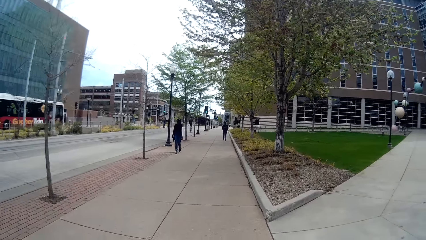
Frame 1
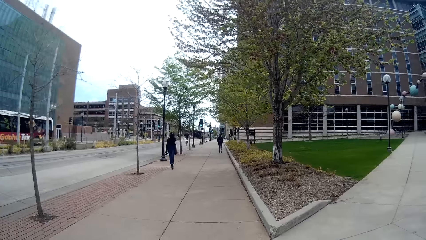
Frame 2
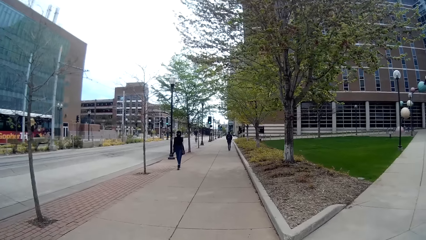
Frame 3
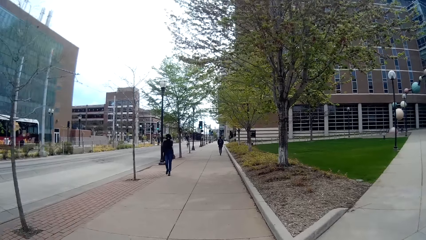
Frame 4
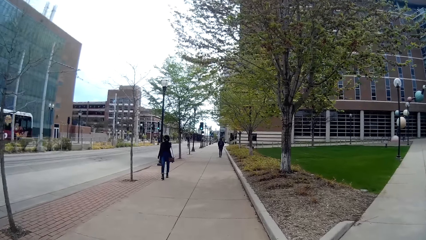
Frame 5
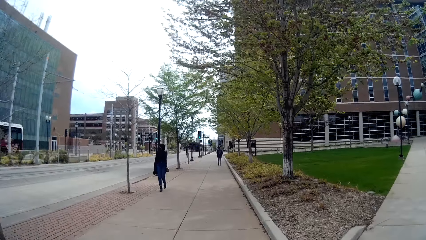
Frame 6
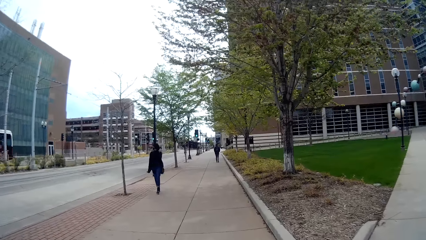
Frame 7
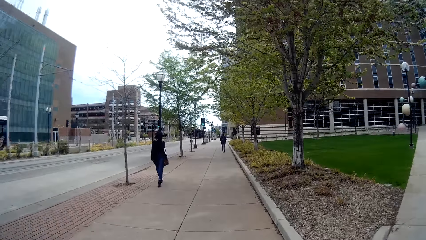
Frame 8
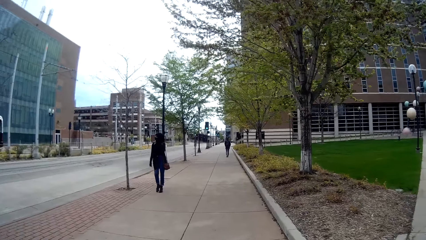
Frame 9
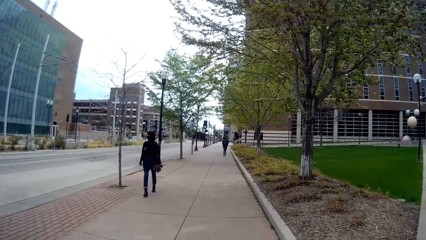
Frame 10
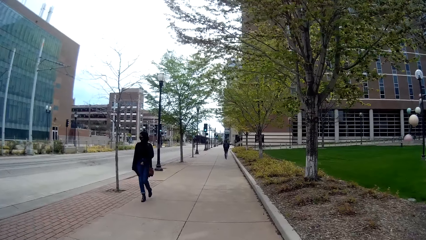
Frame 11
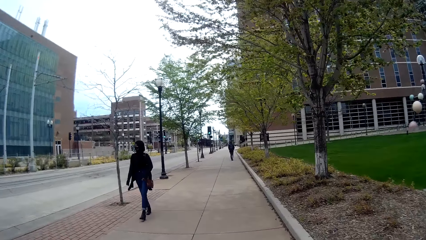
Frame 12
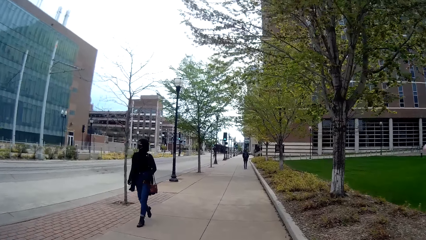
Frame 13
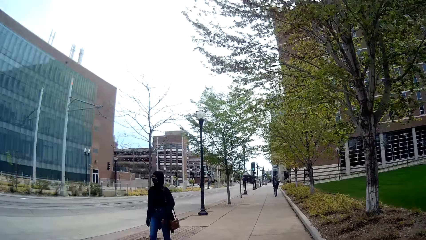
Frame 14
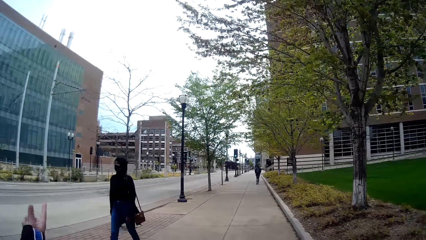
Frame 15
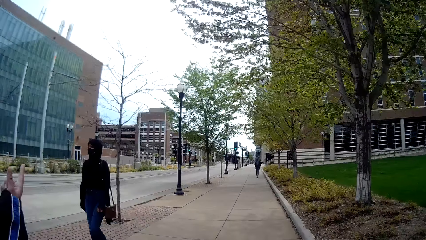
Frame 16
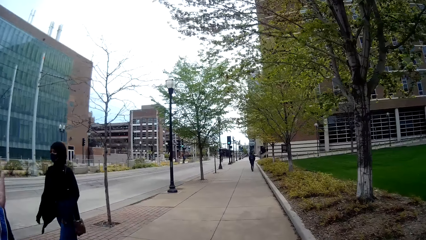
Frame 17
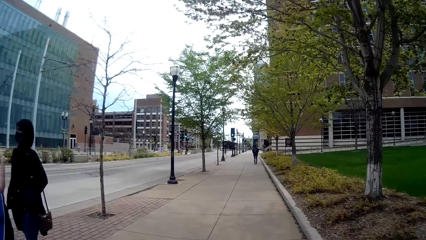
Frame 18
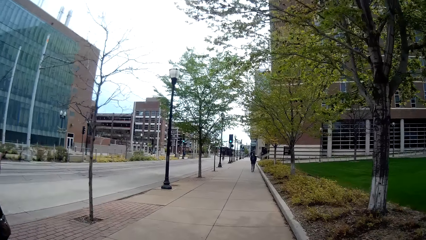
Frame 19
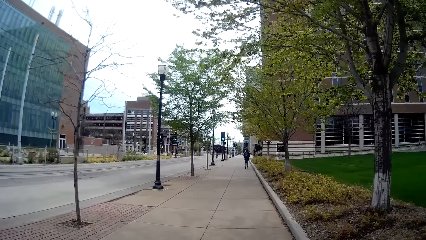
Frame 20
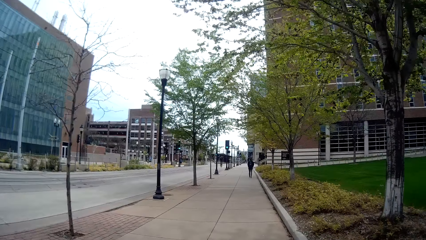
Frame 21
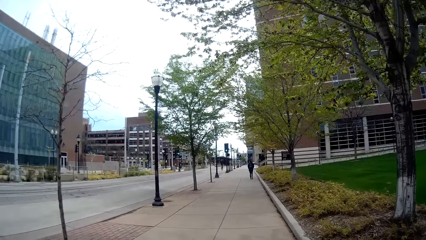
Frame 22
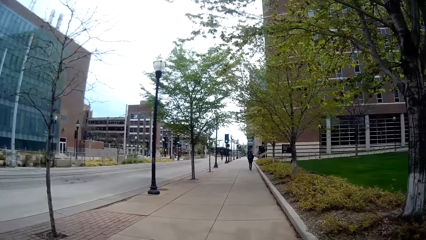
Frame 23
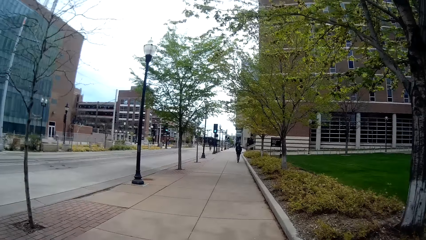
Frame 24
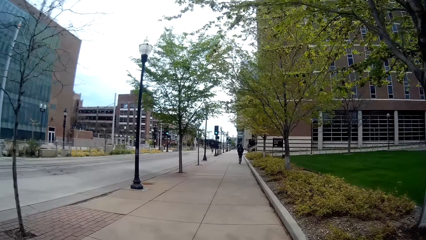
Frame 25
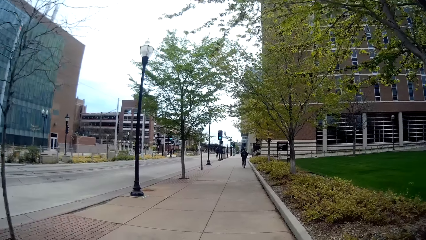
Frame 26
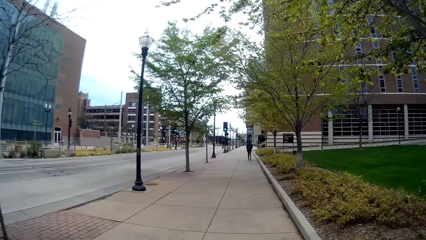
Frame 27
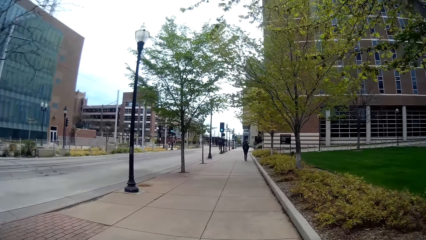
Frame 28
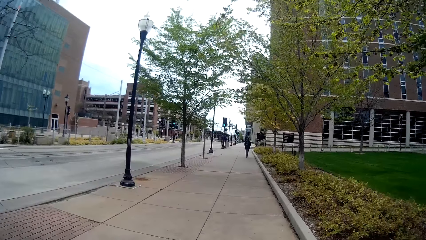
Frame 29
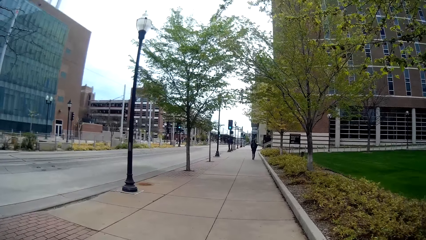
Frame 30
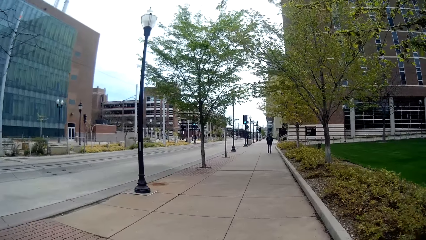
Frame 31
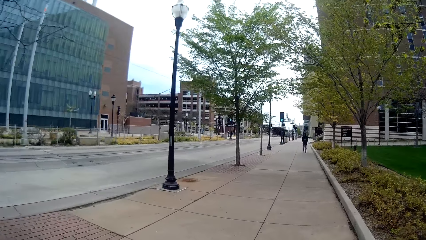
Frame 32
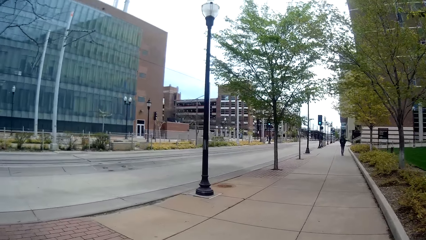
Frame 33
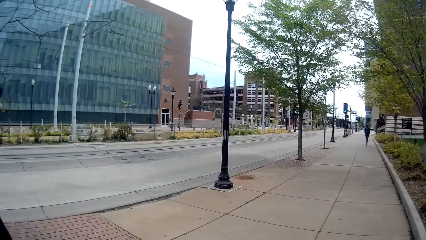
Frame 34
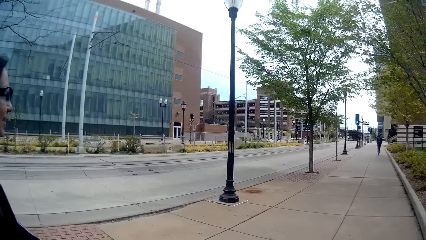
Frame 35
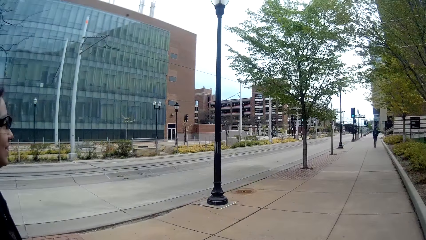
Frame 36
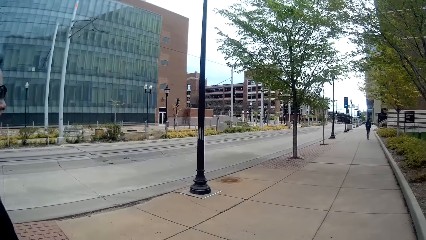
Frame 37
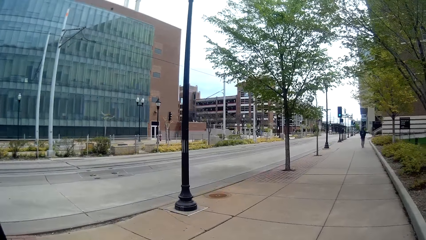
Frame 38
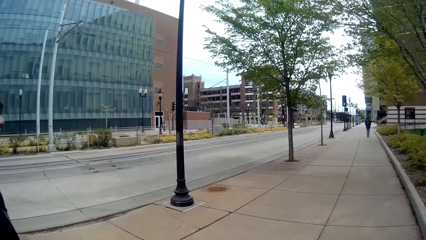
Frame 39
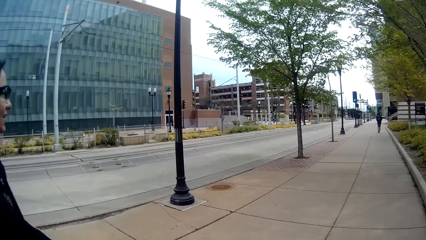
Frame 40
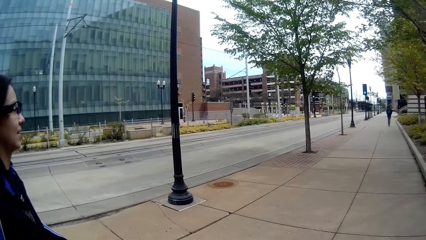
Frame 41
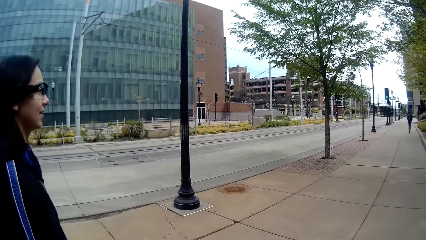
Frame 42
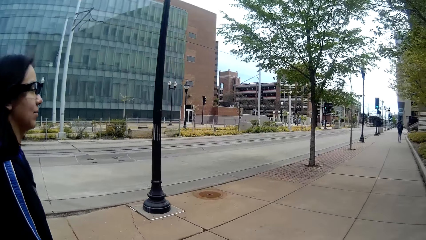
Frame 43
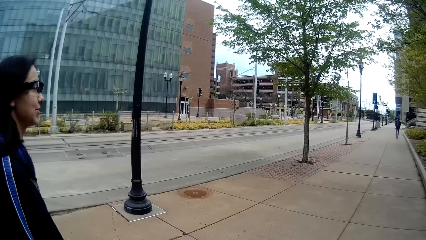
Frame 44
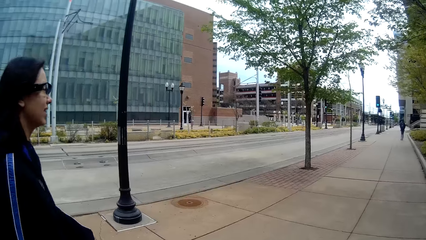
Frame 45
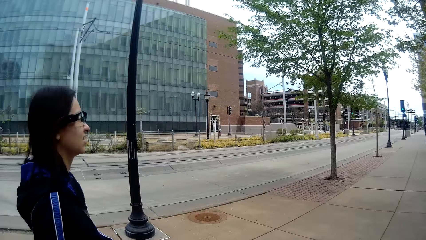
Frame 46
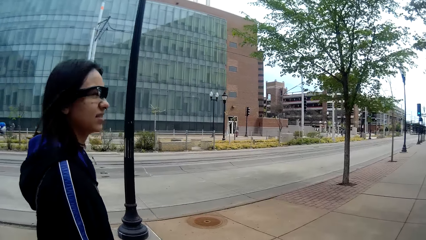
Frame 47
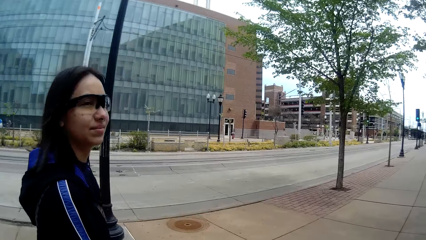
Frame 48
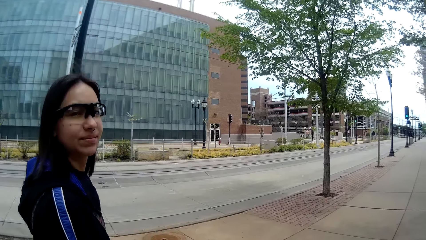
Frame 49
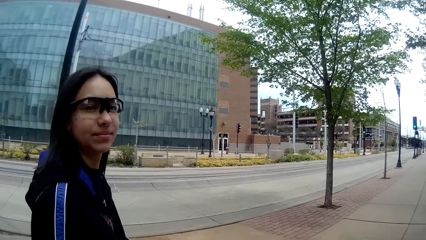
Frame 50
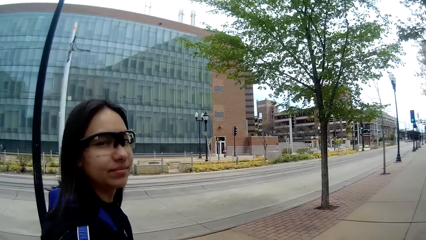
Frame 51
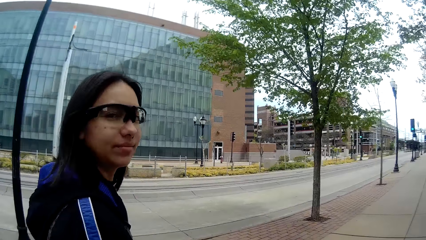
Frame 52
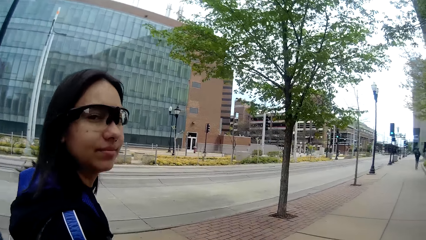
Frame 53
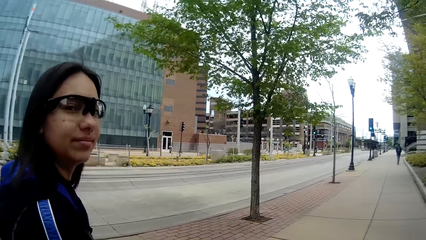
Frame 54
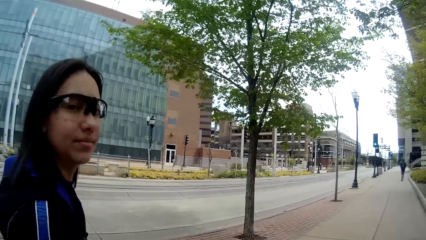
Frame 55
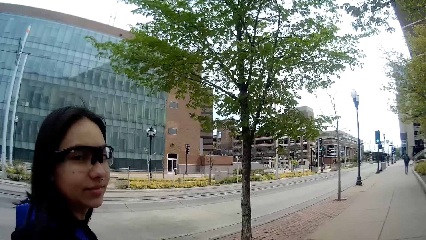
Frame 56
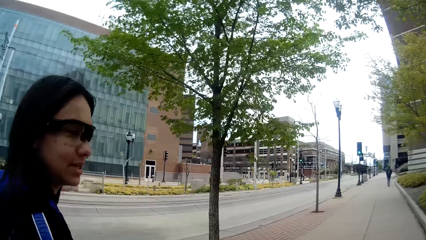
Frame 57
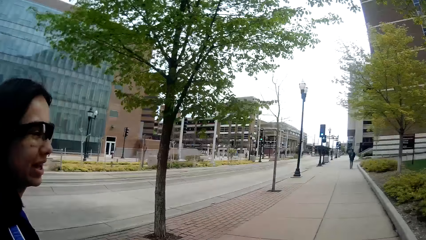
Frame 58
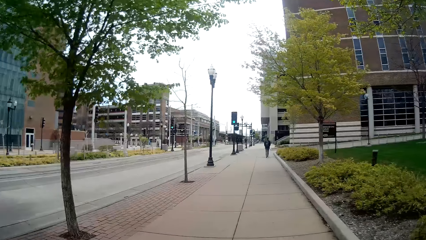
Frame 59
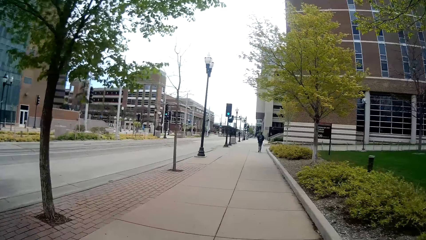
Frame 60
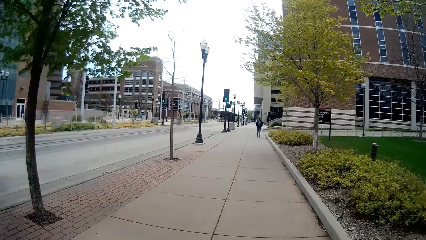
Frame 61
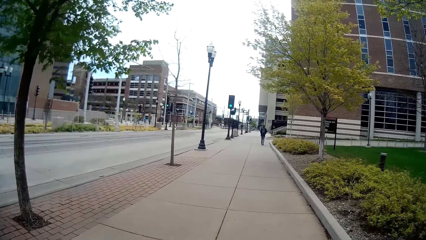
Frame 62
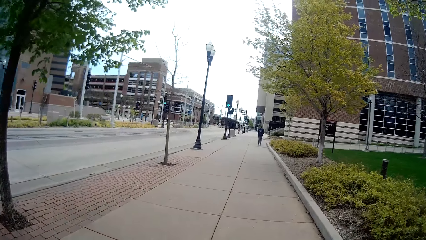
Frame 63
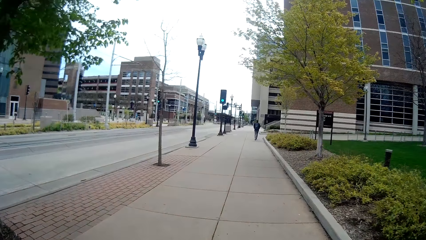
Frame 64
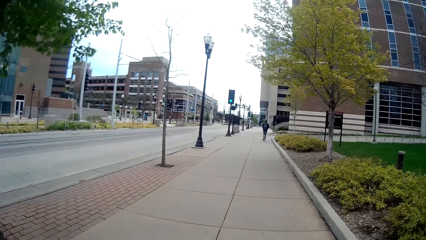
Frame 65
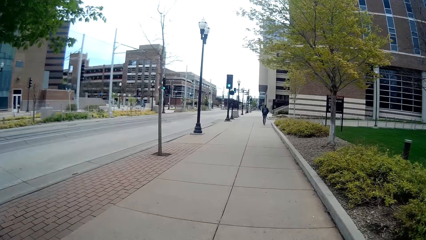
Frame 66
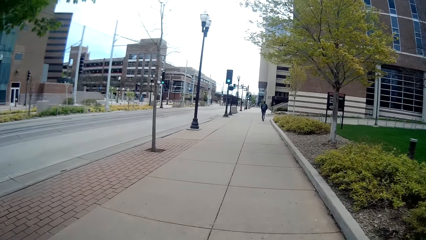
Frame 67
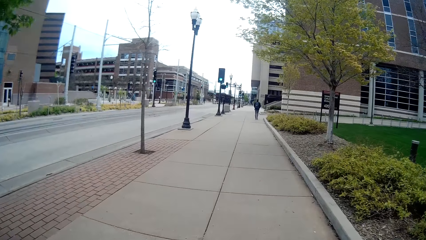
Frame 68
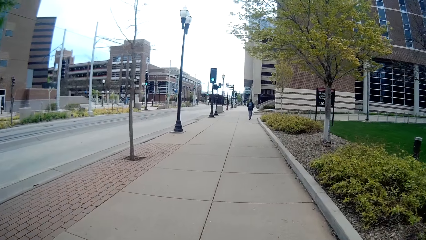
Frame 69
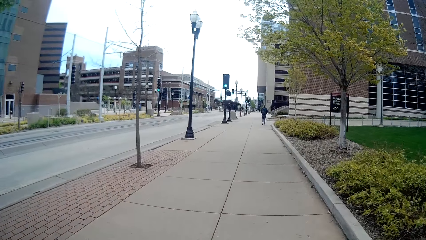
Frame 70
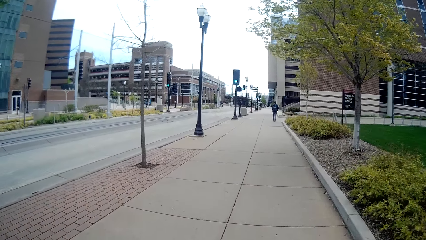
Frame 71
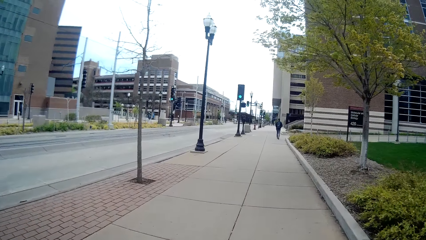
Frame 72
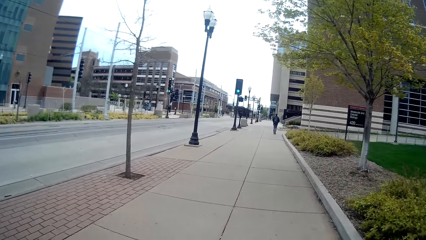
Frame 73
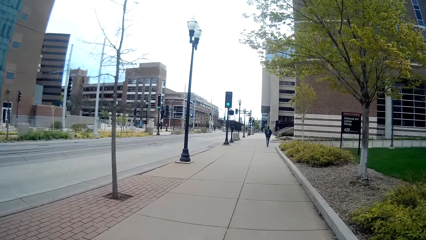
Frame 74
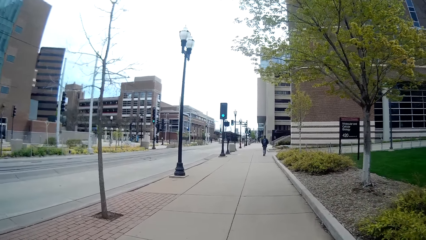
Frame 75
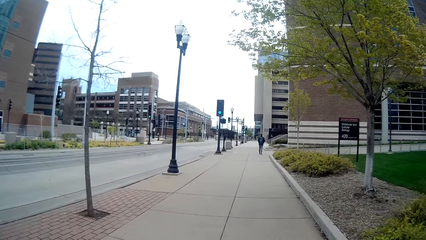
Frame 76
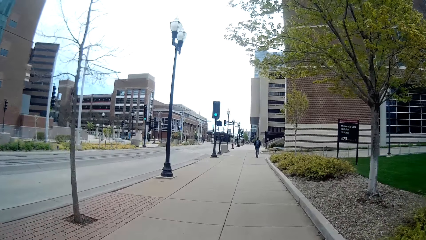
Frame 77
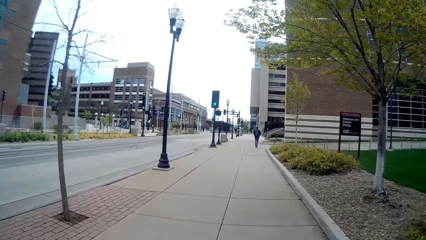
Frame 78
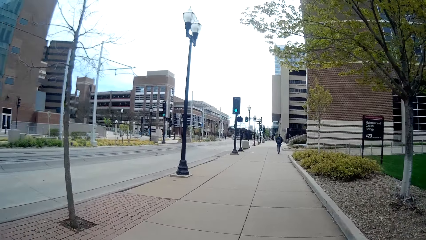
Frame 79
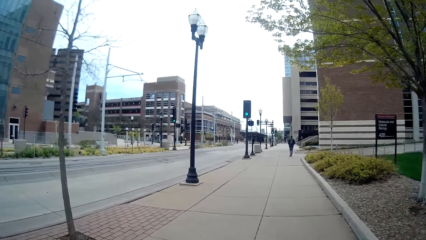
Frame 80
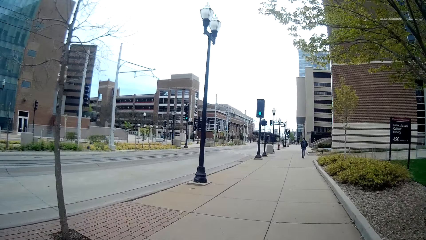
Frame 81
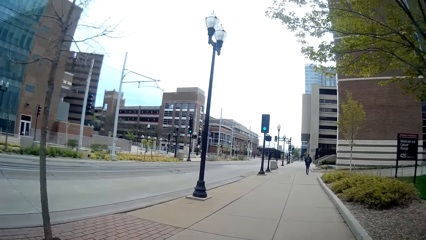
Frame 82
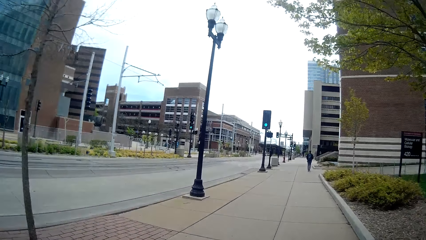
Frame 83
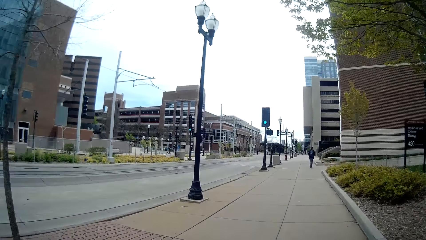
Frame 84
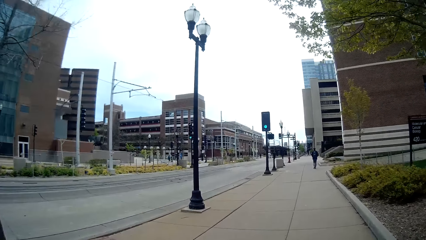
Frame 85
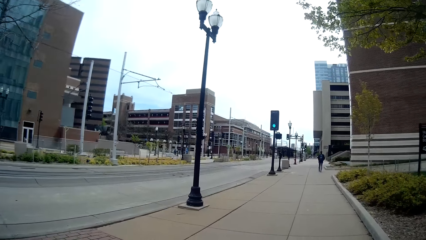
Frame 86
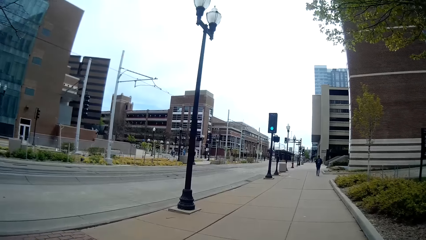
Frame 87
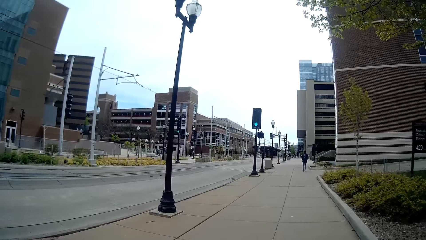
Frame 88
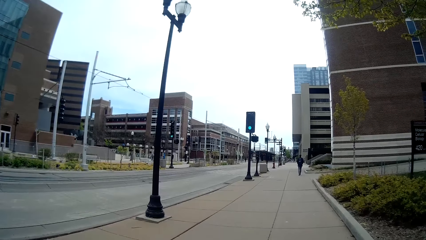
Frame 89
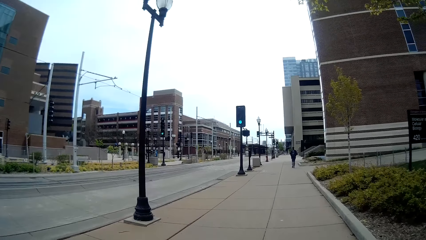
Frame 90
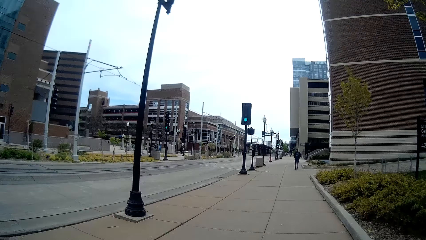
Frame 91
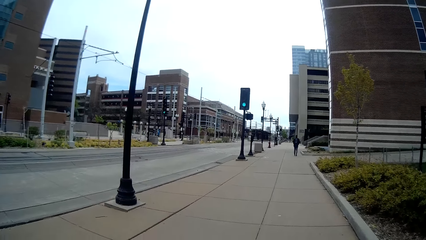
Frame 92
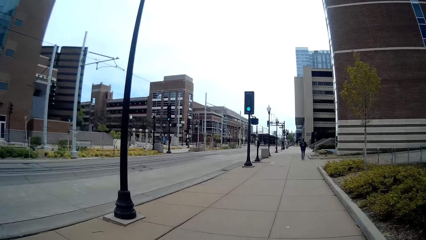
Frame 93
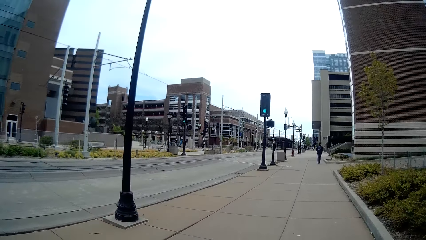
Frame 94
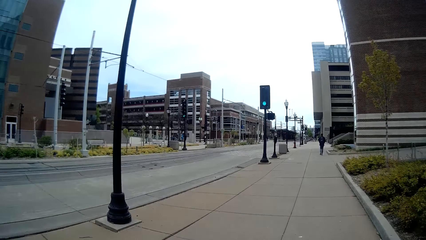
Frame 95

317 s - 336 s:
A woman walks past the camera wearer. Another woman walks past the camera wearer. The camera wearer looks at another woman. They walk on the pathway with the woman.
